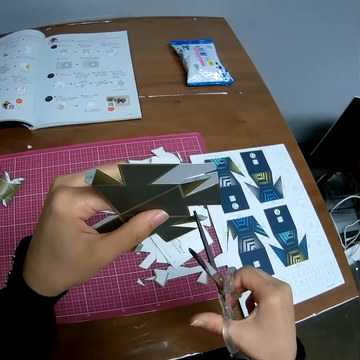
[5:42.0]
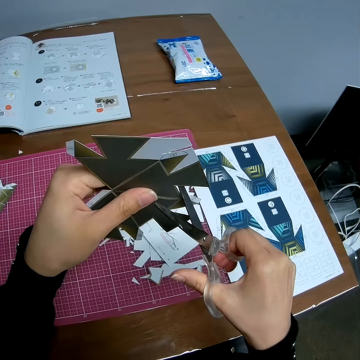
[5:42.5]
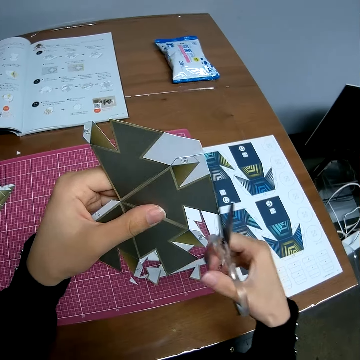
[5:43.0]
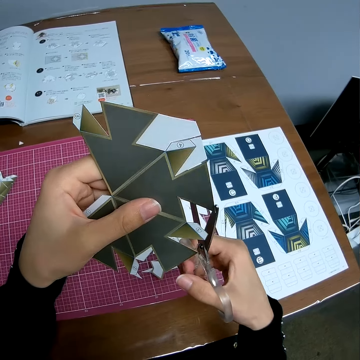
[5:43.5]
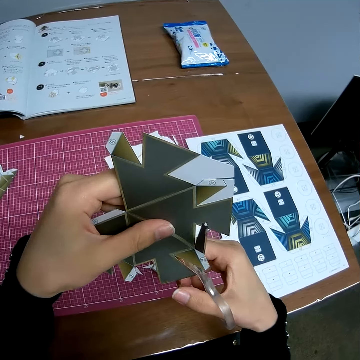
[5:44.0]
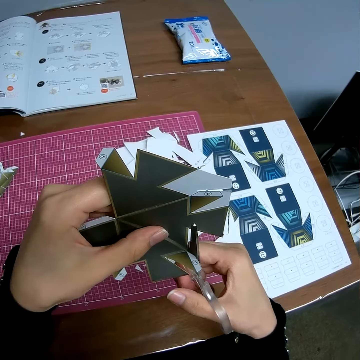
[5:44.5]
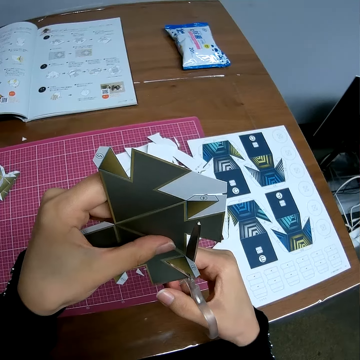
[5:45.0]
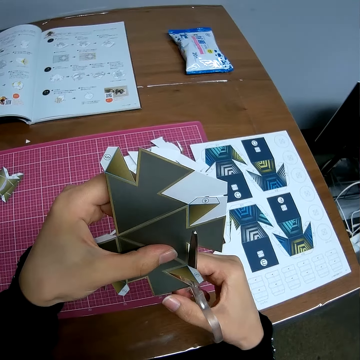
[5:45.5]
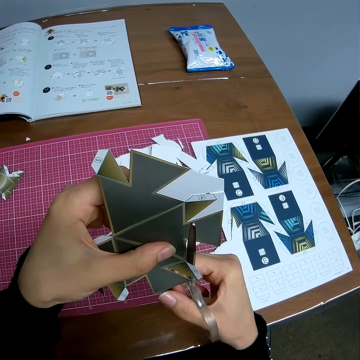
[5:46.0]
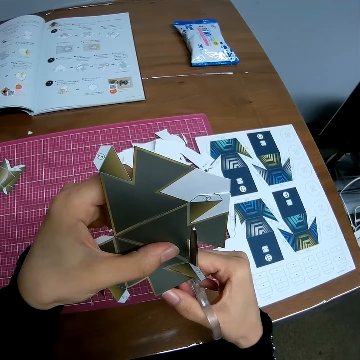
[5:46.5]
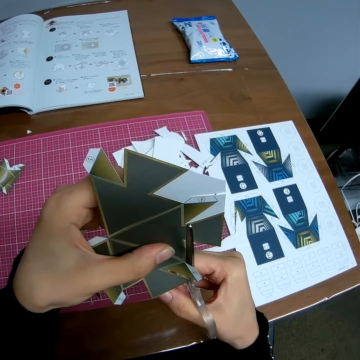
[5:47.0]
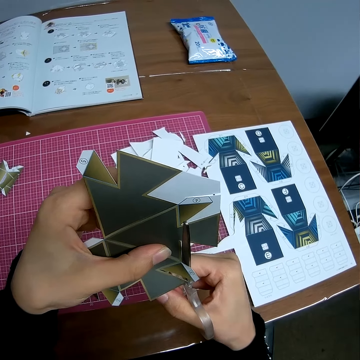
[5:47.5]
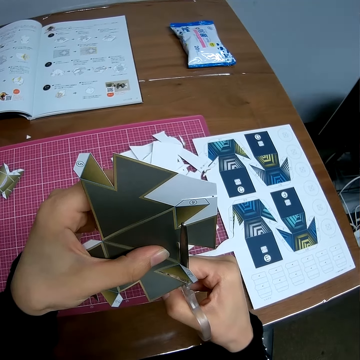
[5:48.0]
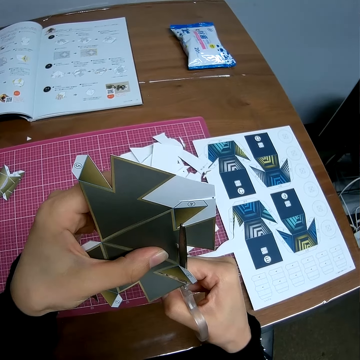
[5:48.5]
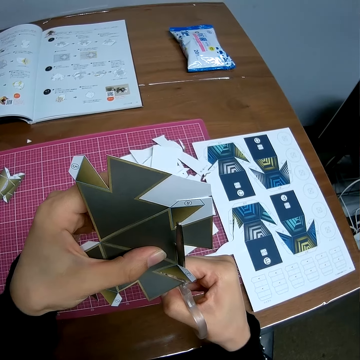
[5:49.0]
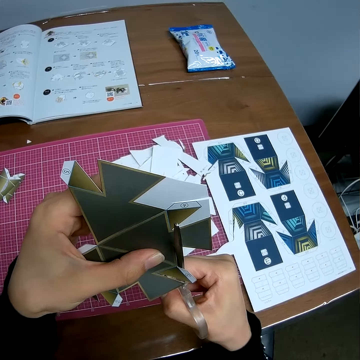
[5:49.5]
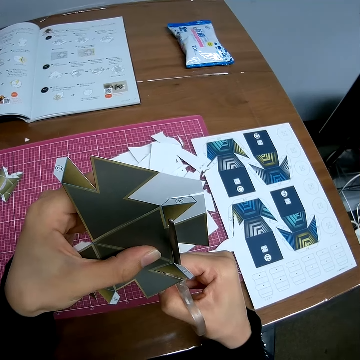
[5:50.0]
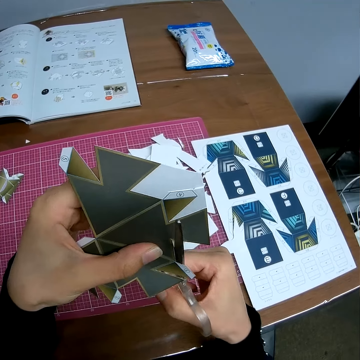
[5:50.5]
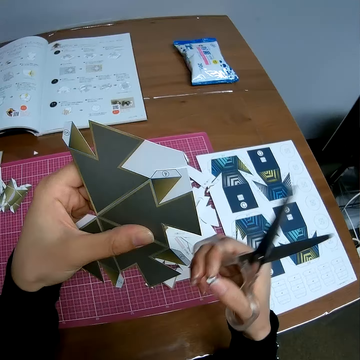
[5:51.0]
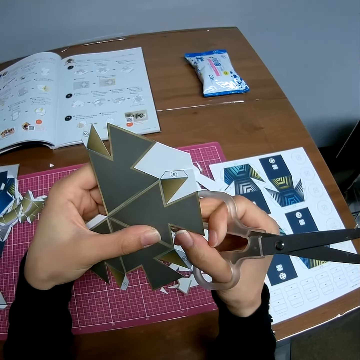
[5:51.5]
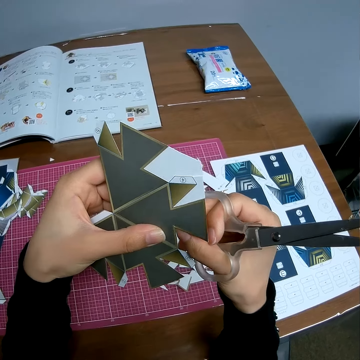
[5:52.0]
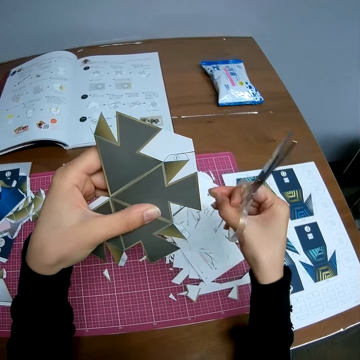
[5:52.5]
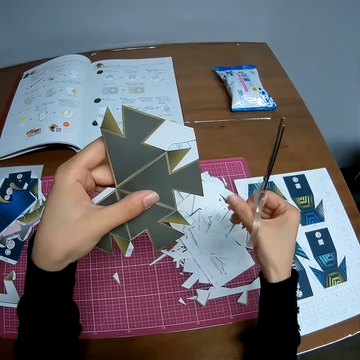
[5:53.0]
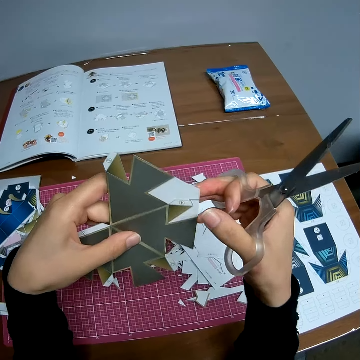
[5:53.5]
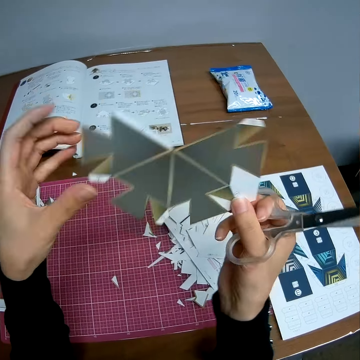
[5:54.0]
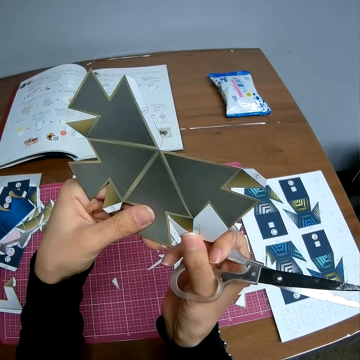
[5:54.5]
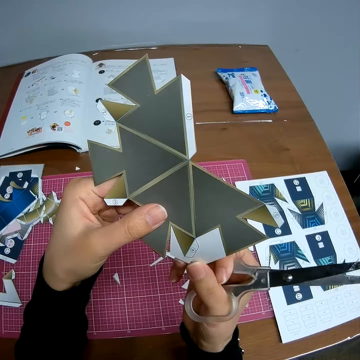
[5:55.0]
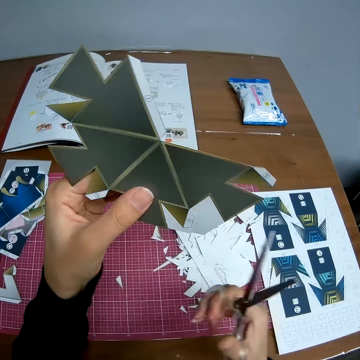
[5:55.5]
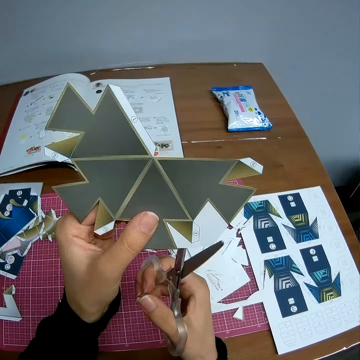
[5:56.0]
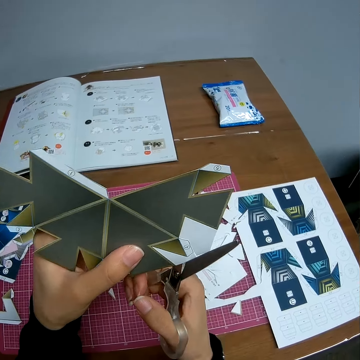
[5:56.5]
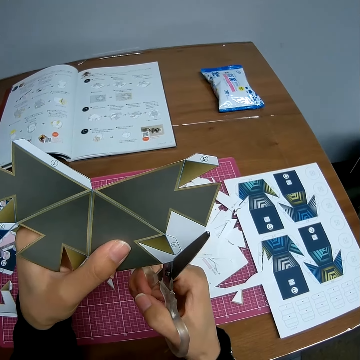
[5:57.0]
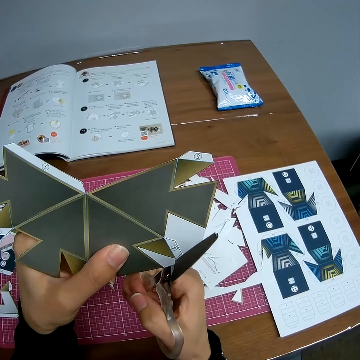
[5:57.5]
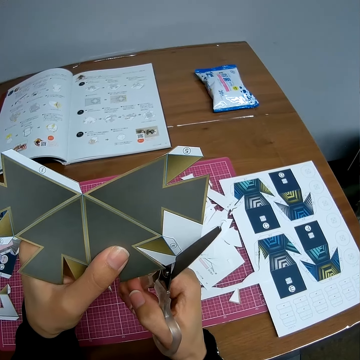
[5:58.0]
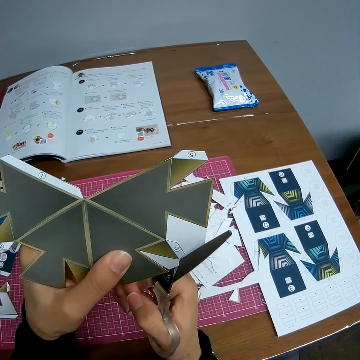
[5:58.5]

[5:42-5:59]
The camera wearer cuts the craft sheet or paper model with the pair of scissors in his hand. He pulls out the piece of craft sheet with his right hand. He drops the piece of craft sheet on a self-healing cutting mat. He rotates the paper model. He cuts the craft sheet with the pair of scissors in his hand.

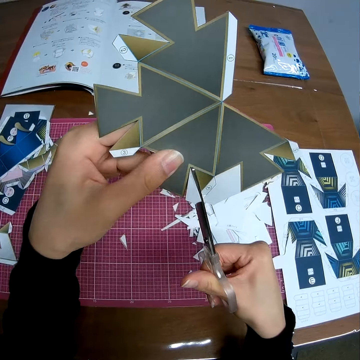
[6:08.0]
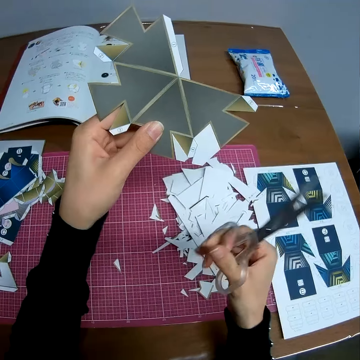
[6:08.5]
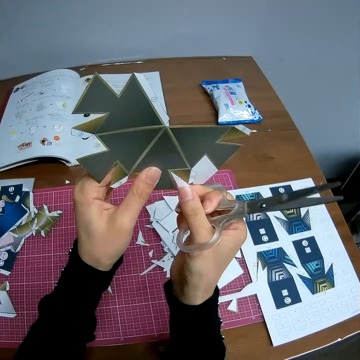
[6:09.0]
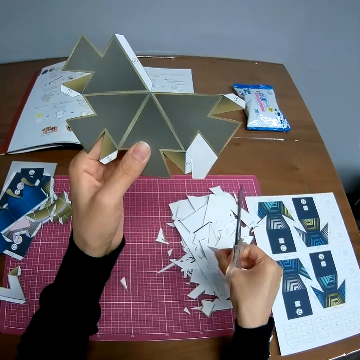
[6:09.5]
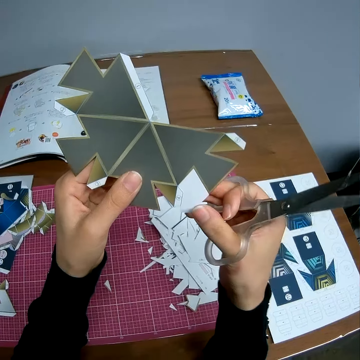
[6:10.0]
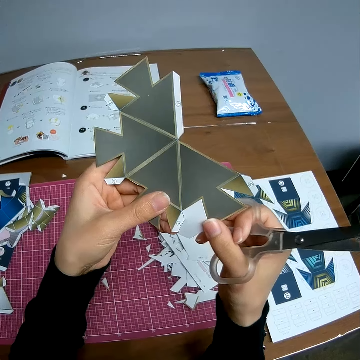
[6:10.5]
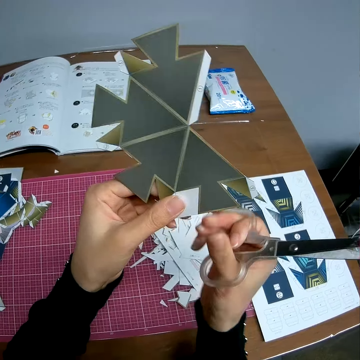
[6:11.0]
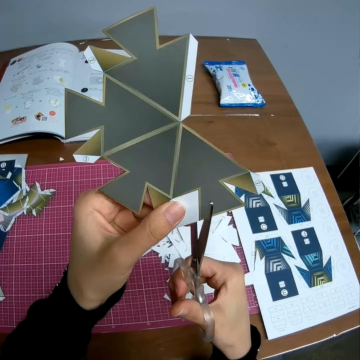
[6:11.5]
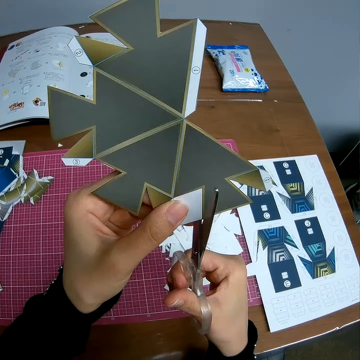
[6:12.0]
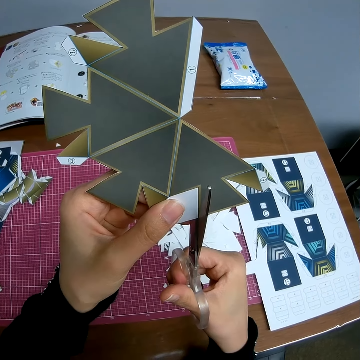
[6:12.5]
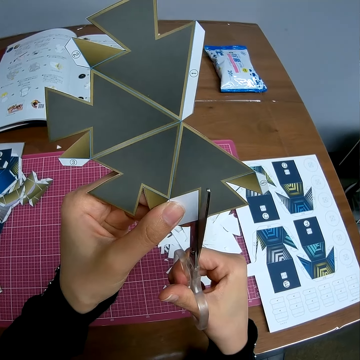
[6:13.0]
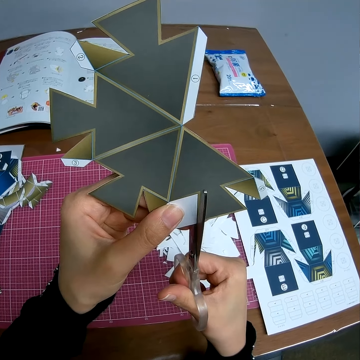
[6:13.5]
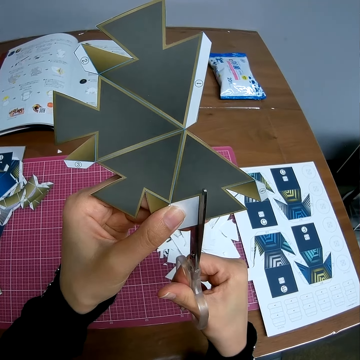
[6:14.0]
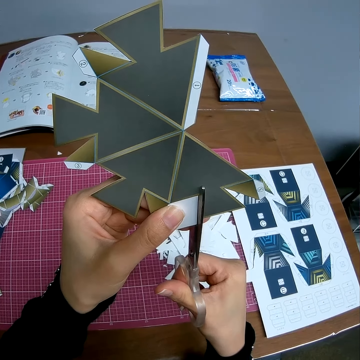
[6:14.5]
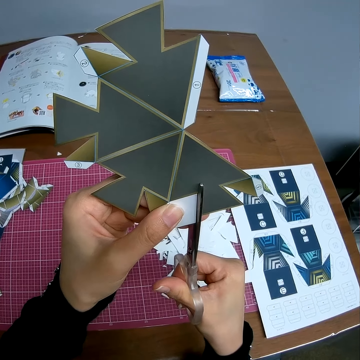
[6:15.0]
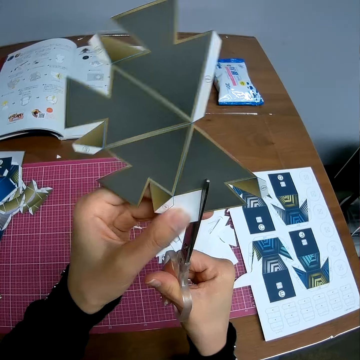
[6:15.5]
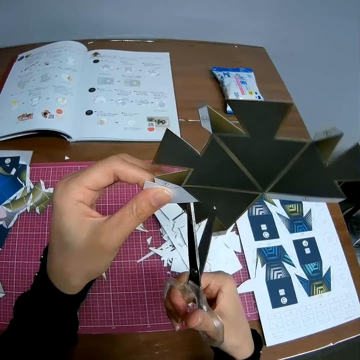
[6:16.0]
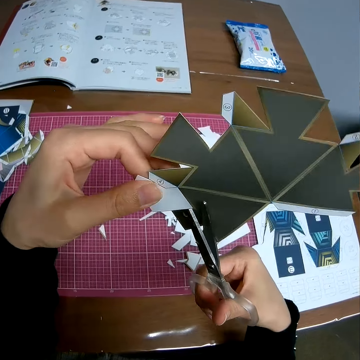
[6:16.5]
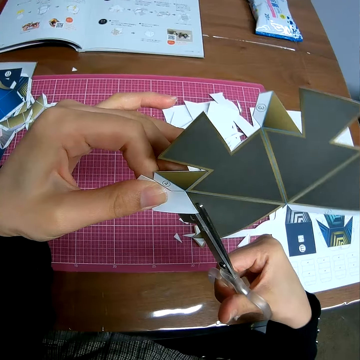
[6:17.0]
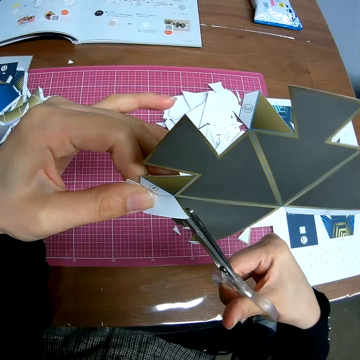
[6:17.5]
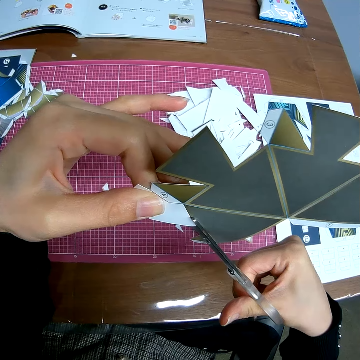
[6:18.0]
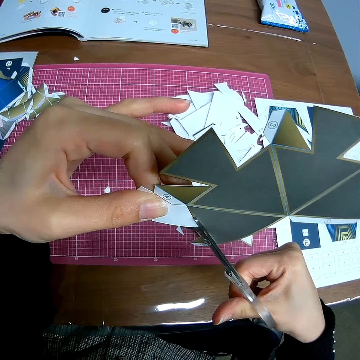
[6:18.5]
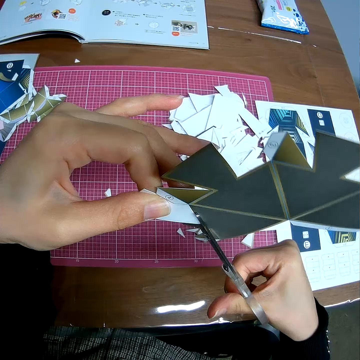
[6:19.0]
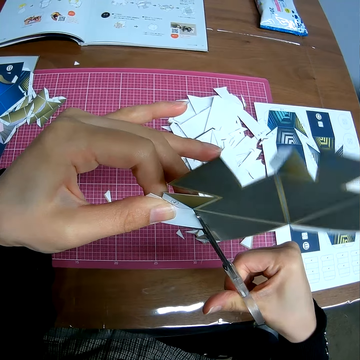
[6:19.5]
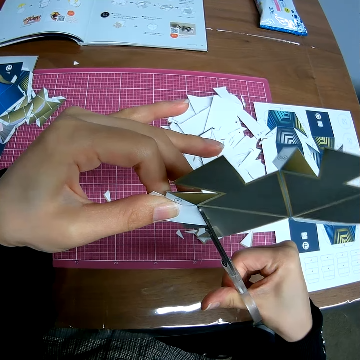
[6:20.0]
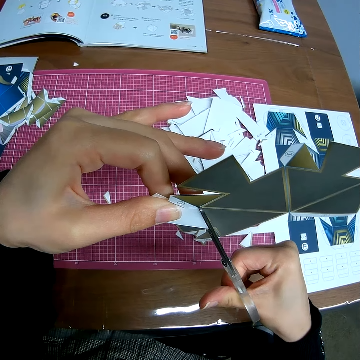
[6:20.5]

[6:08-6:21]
The camera wearer pulls out the piece of craft sheet with his right hand. He drops the piece of craft sheet on a self-healing cutting mat. He holds the paper model. He cuts the craft sheet with the pair of scissors in his hand. He rotates the paper model. He cuts the paper model.

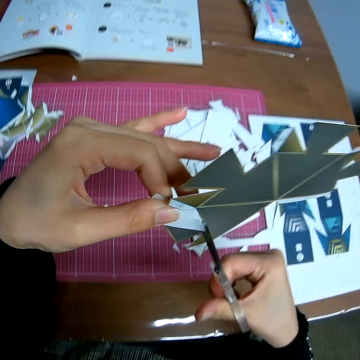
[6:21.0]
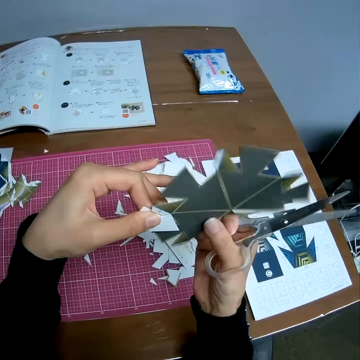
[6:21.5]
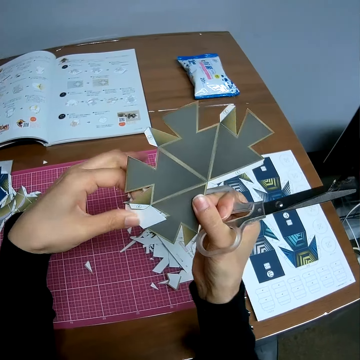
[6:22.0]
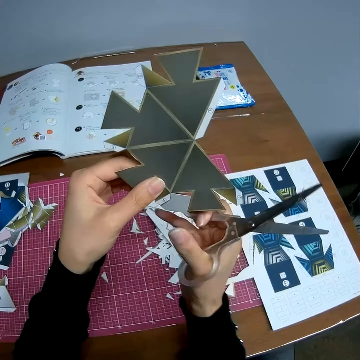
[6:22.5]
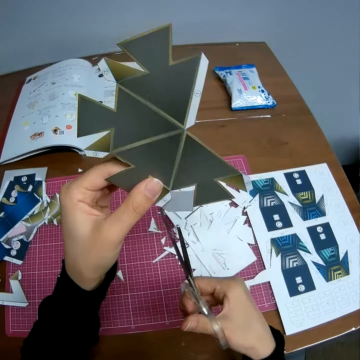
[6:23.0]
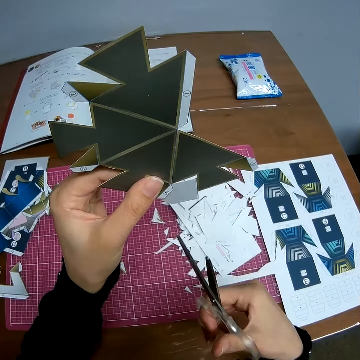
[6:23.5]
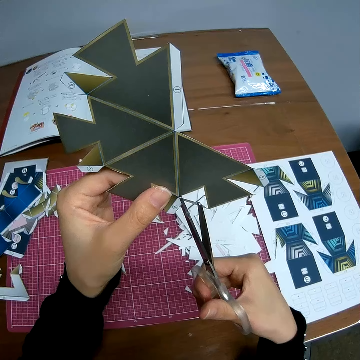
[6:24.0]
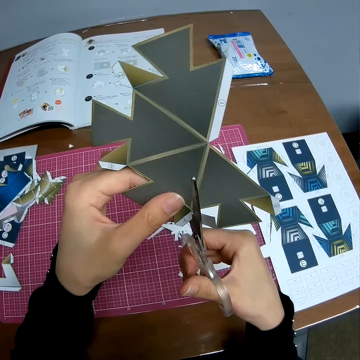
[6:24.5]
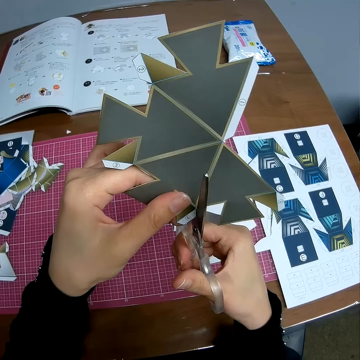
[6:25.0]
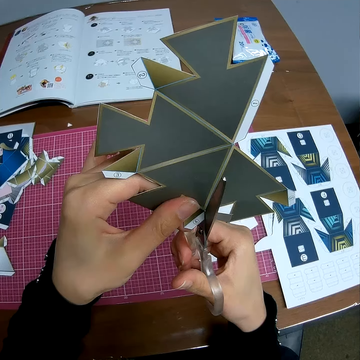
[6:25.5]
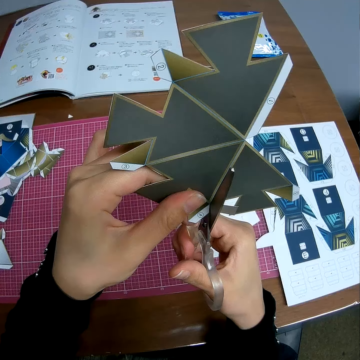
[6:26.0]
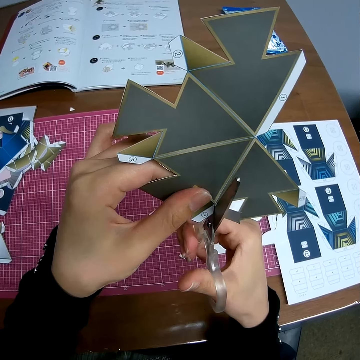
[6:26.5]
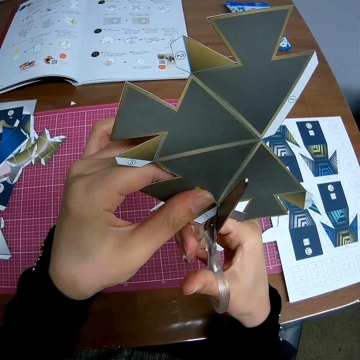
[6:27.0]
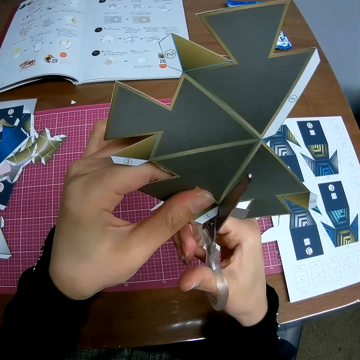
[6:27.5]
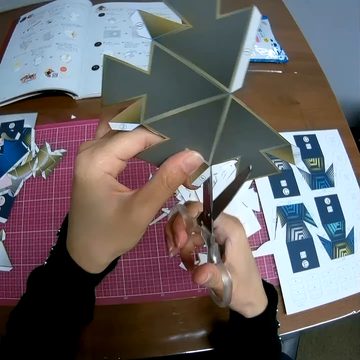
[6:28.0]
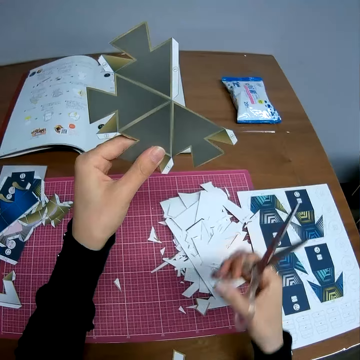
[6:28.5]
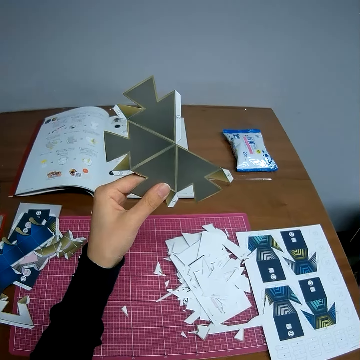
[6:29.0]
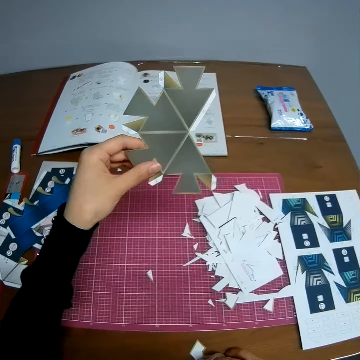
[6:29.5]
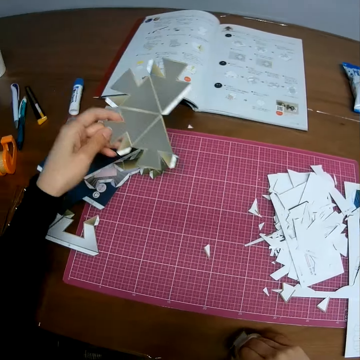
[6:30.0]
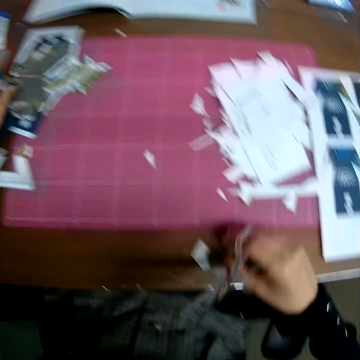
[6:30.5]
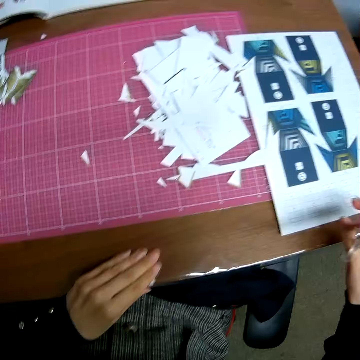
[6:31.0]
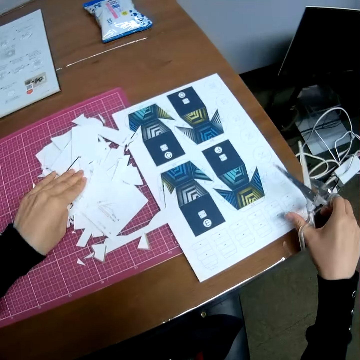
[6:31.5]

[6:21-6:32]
The camera wearer pulls out the piece of craft sheet with his right hand. He rotates the paper model. He cuts the paper model. He drops the piece of craft sheet on a self-healing cutting mat. He puts his hand on the paper. He drops the craft sheet on one side of the self-healing cutting mat. He takes the paper on the table.
